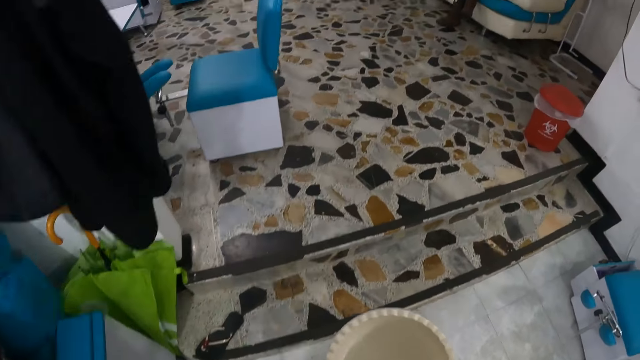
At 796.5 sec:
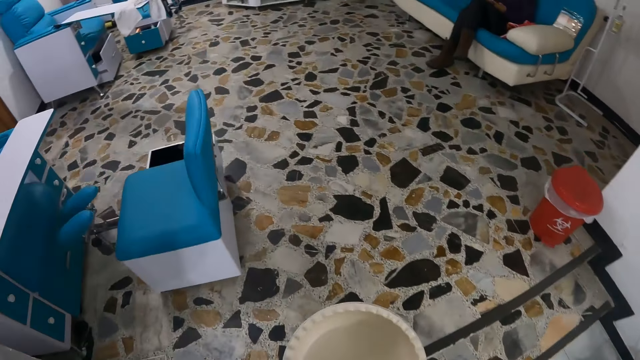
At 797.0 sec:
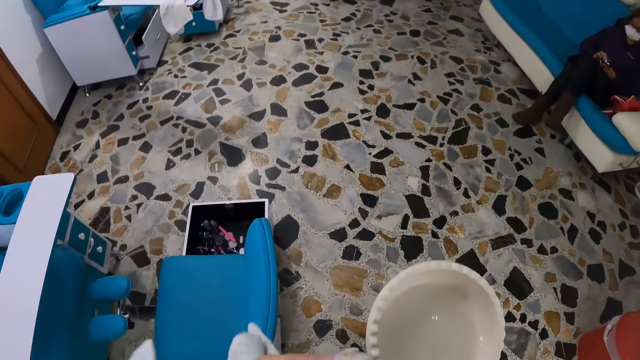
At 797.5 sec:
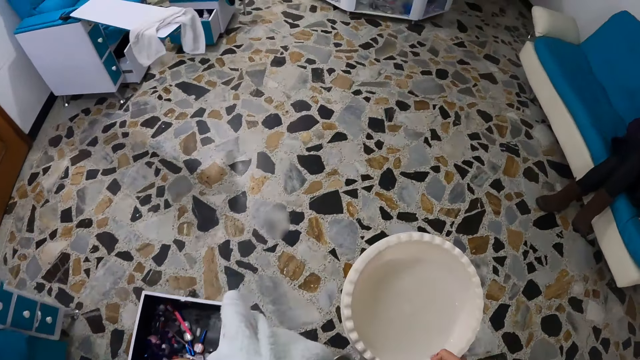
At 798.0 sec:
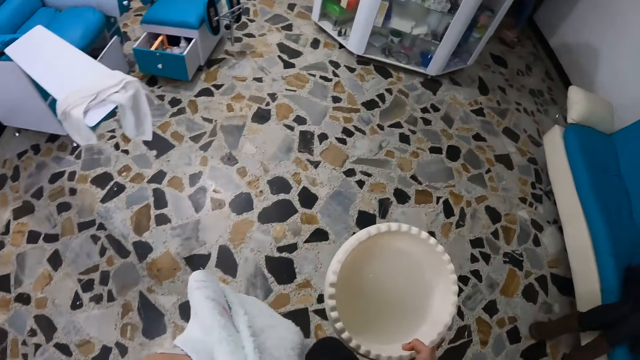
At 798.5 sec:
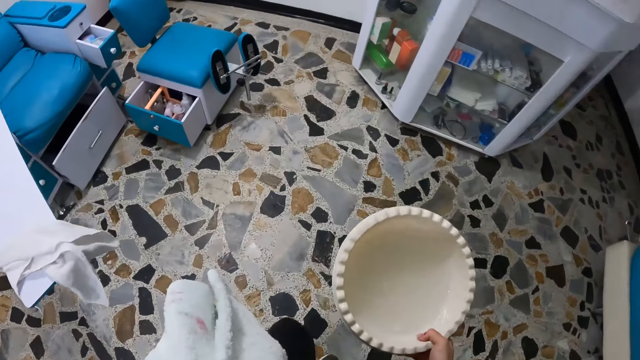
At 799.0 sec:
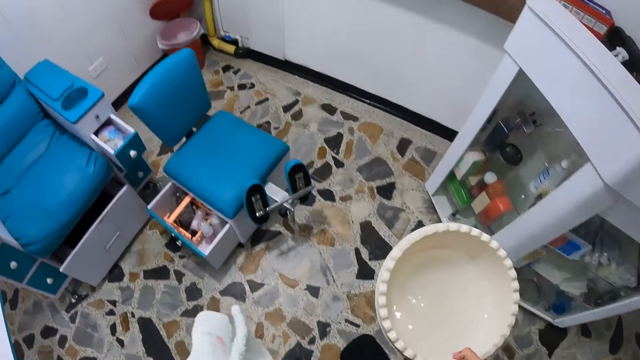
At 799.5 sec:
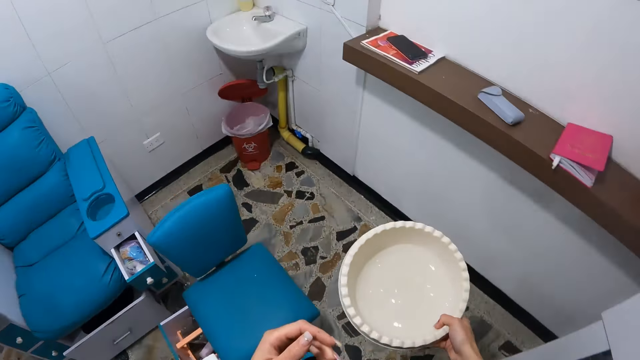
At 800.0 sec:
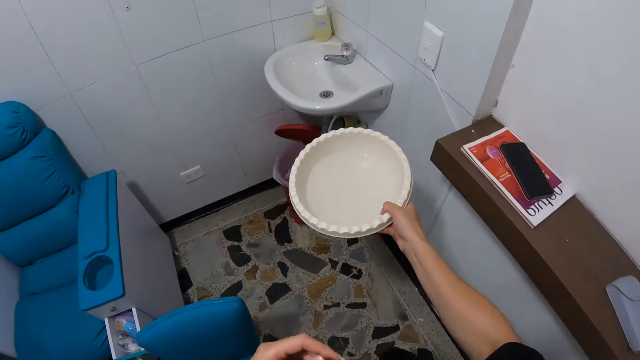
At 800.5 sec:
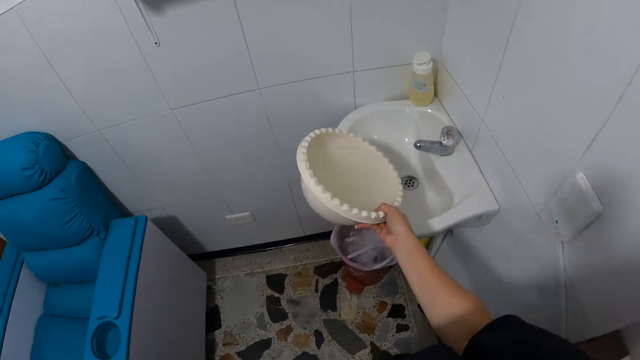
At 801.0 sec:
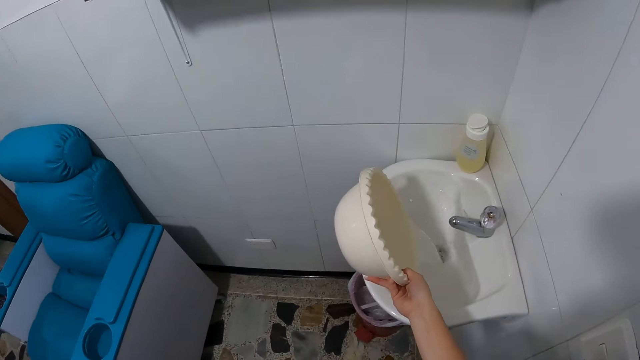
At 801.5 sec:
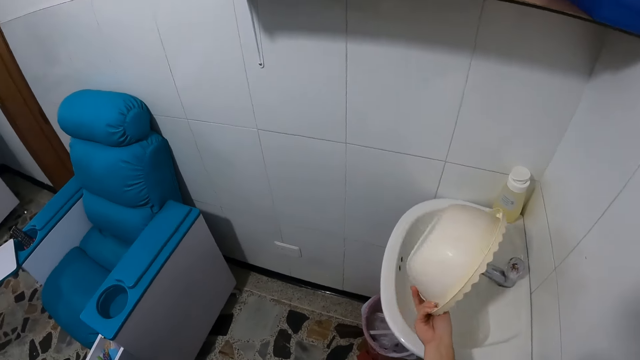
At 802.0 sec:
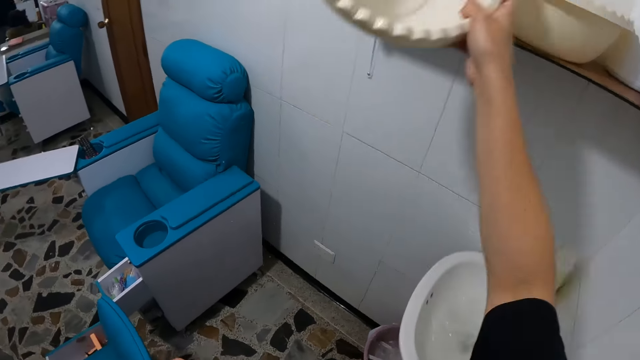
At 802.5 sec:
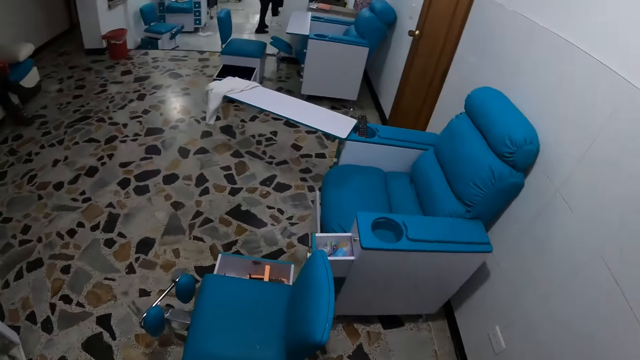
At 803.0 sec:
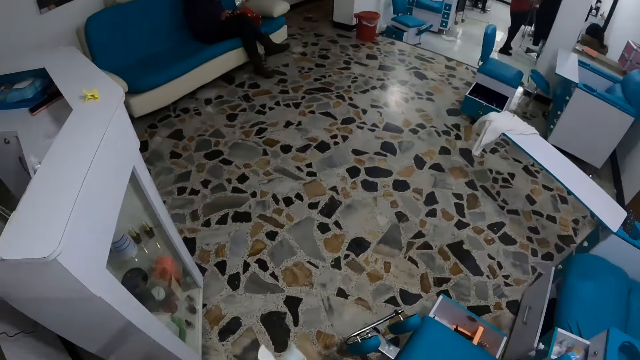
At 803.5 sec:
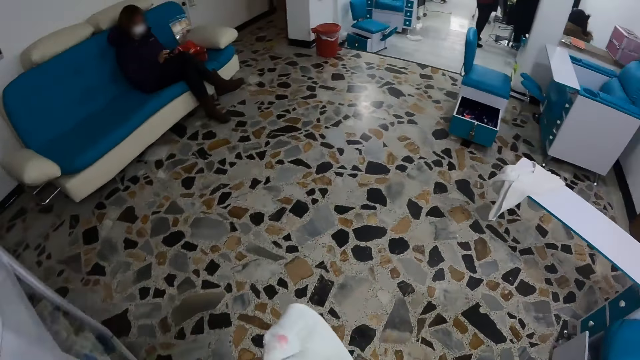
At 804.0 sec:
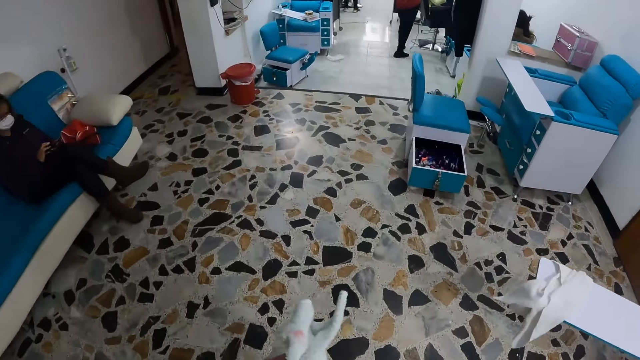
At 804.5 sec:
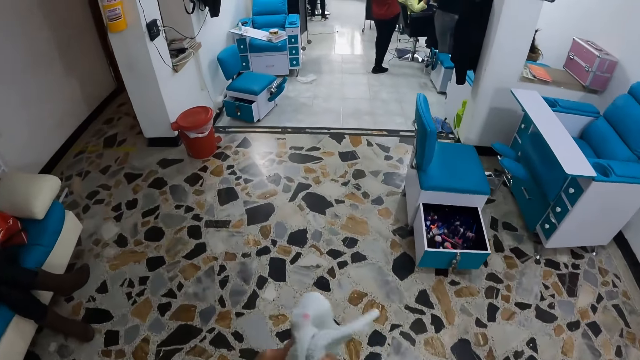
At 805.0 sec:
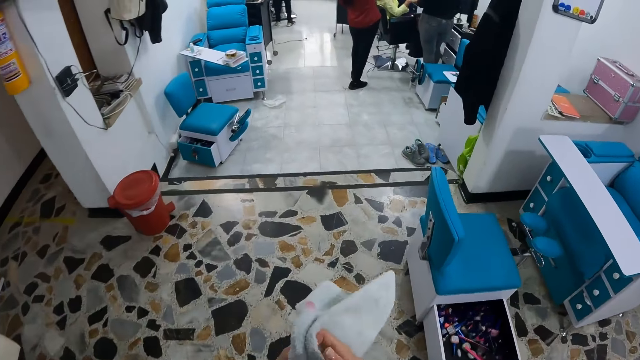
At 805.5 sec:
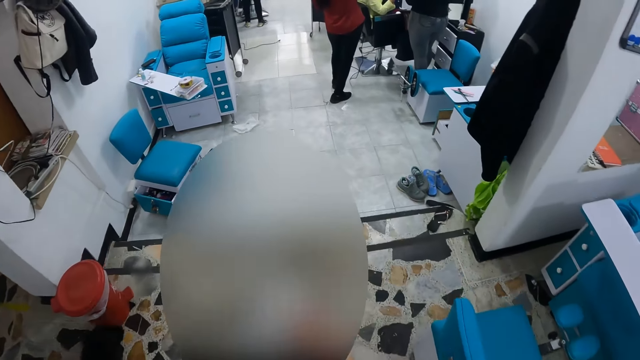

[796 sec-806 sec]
The camera wearer walks towards the sink in the salon with a hand bowl and hand towel. She pours the water in the bowl into the sink with her right hand. She puts the bowl on the cabinet with her right hand. She walks towards the woman with the hand towel on the hand. She dries her hands with the towel.

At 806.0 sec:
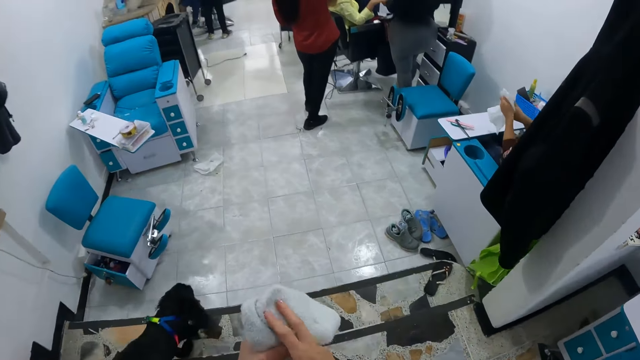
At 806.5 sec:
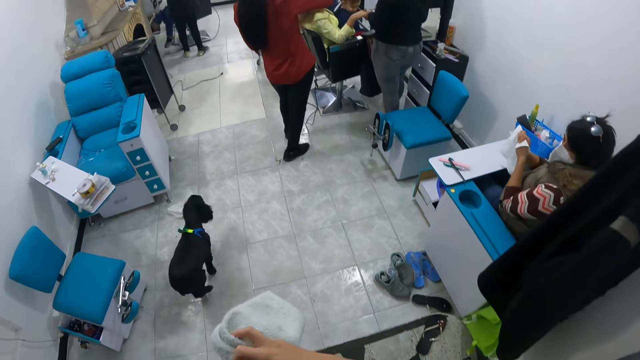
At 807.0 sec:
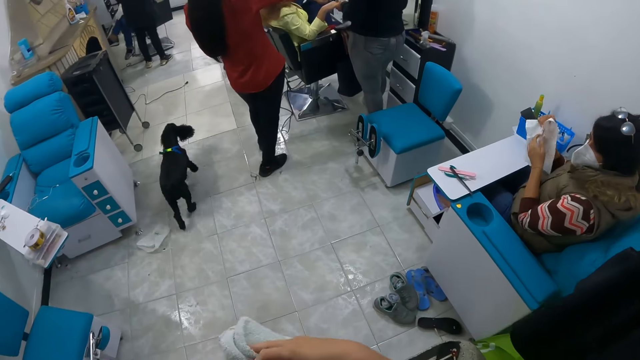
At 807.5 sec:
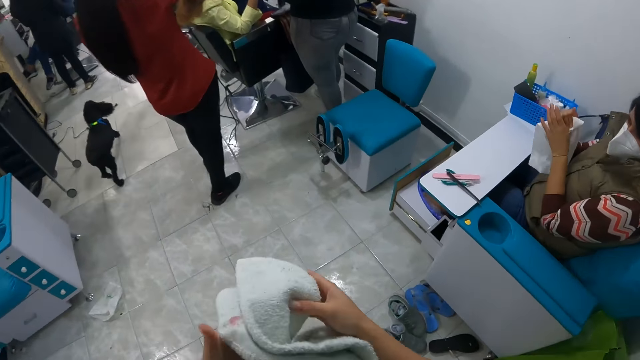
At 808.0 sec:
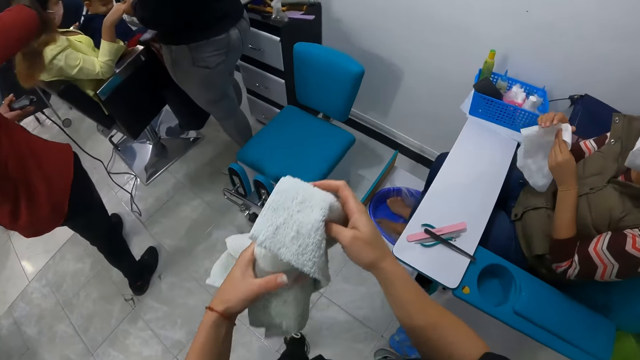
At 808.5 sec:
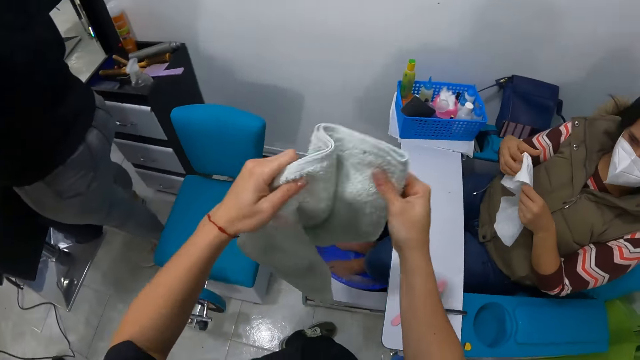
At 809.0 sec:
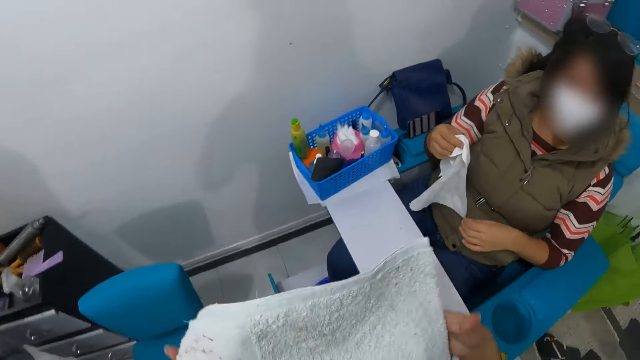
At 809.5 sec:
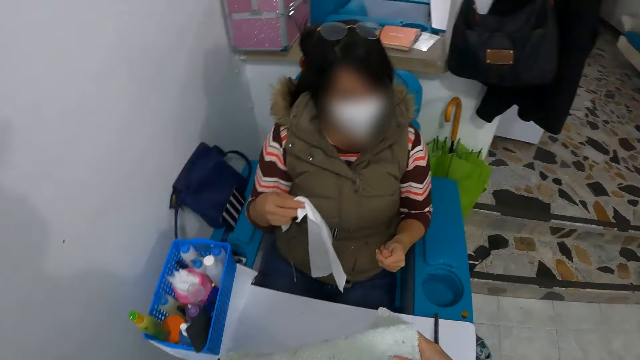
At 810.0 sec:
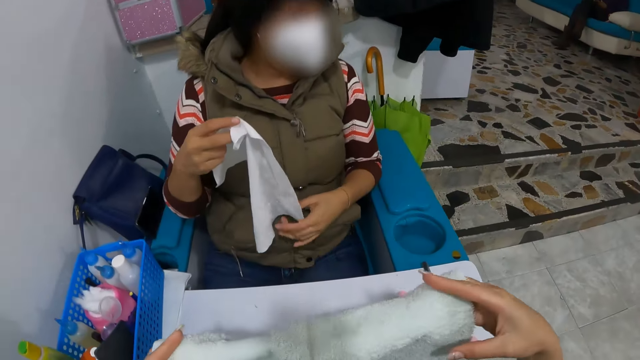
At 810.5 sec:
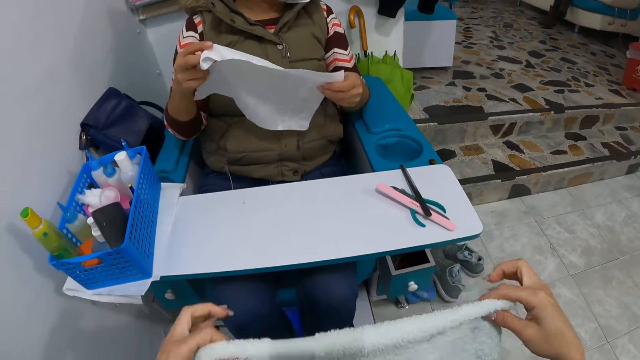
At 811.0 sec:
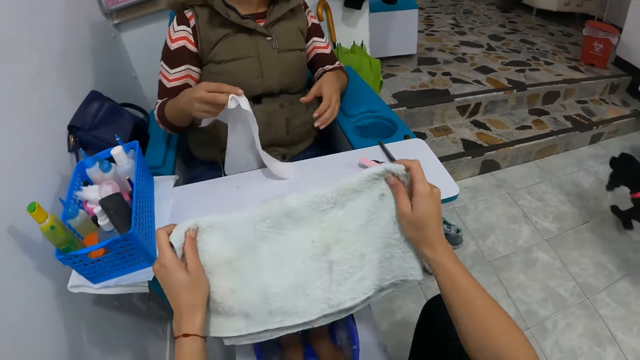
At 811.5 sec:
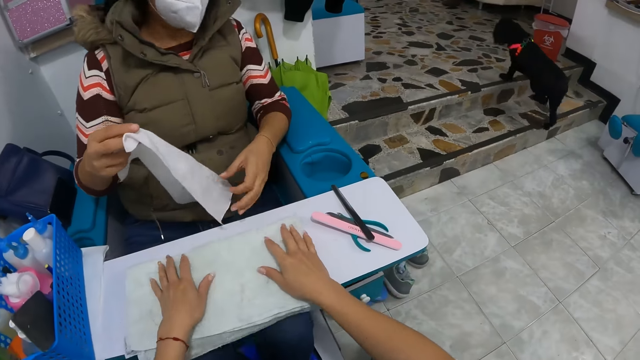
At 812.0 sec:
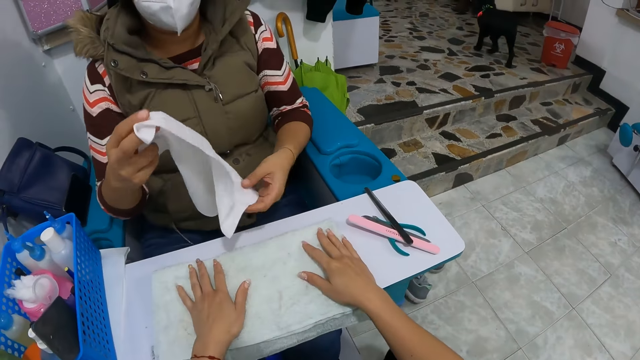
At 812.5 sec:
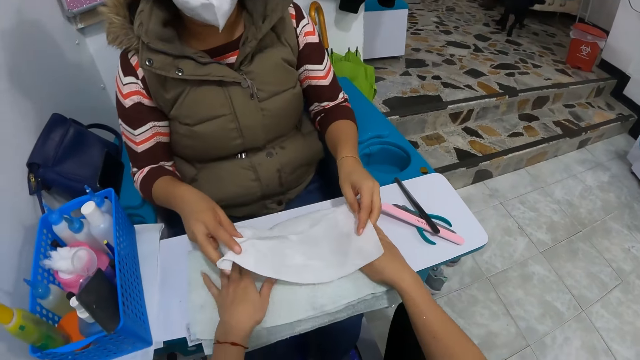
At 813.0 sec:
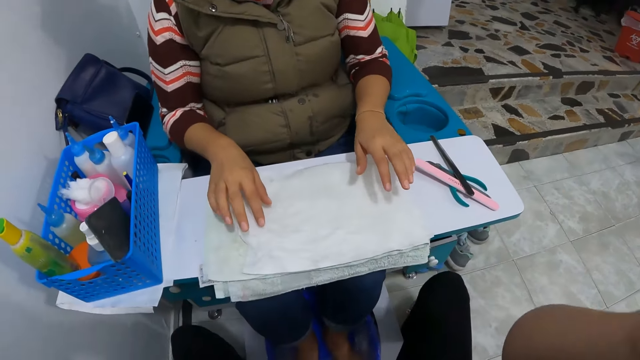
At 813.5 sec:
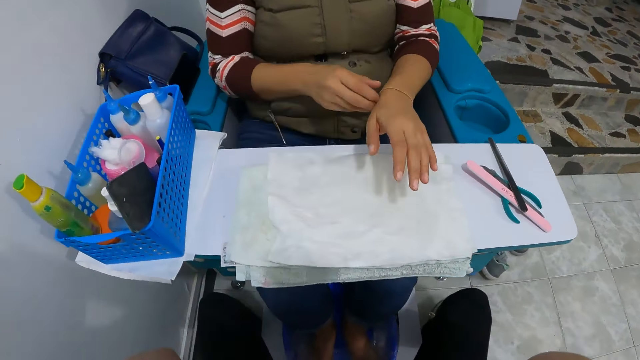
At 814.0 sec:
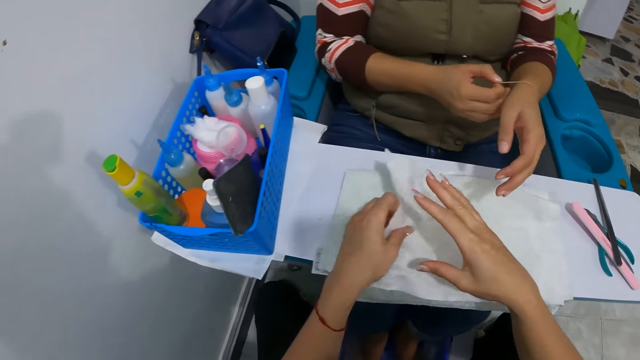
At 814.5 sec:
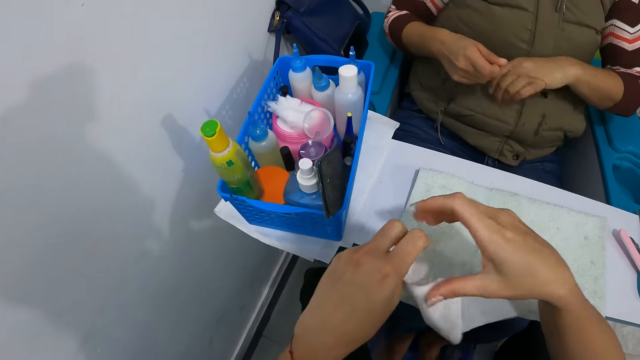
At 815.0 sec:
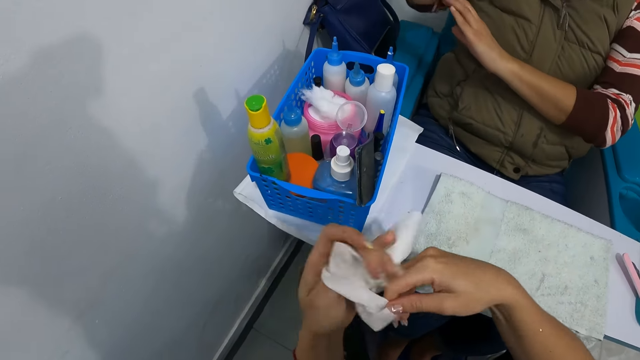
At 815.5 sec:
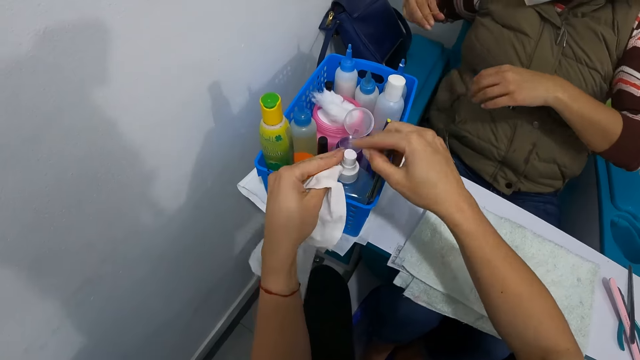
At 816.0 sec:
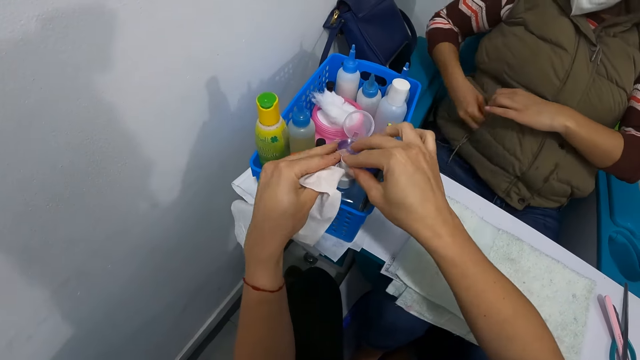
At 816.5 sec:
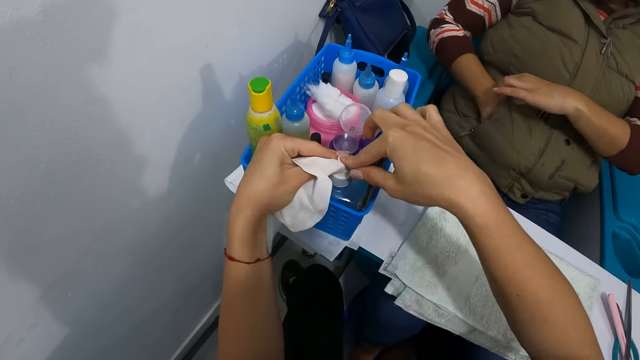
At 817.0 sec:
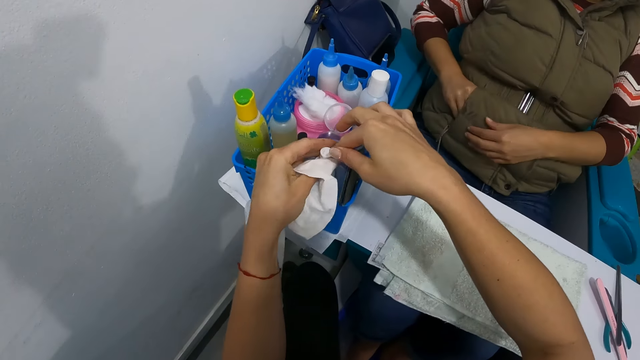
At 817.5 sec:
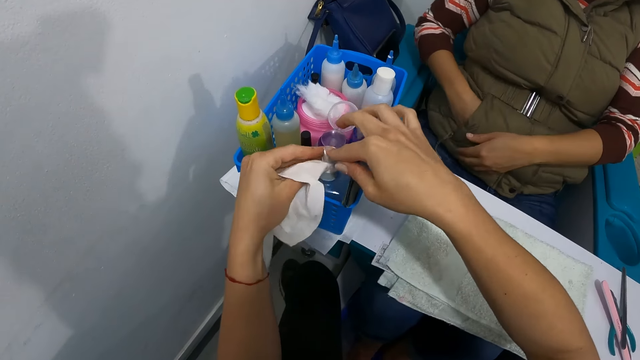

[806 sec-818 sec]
The camera wearer folds the towel with both hands. She places the towel on the desk with both hands. The woman drops the towel on the towel on the desk with both hands. The woman spreads a tissue paper on top of the chair. The camera wearer adjusts the camera on her head with both hands. The woman removes a rubber band in her left hand with her right hand. The camera wearer picks the towel from the towel on the desk with her left hand. She squeezes the towel in her left hand with both hands. She folds the tissue paper. She pumps a liquid, the nail remover, from a bottle in the basket to the towel in her left hand with her right hand. The woman puts the rubber band inside the pocket of her jacket with her right hand.
